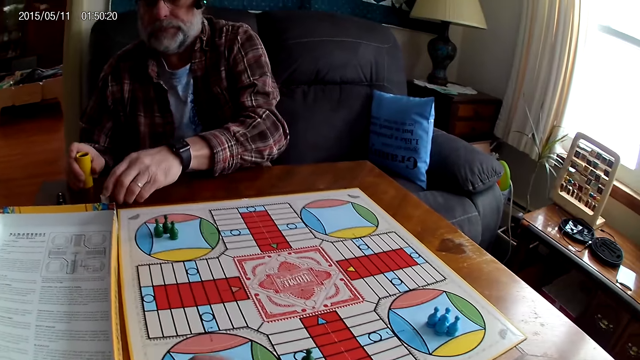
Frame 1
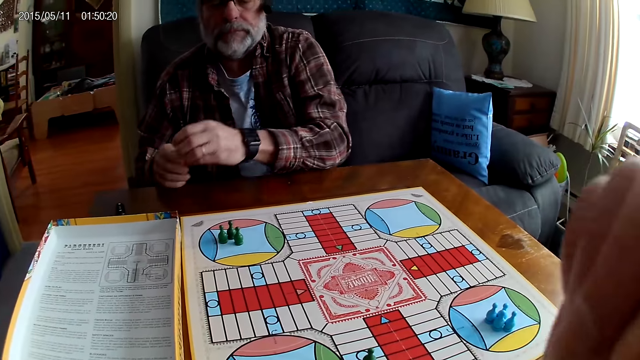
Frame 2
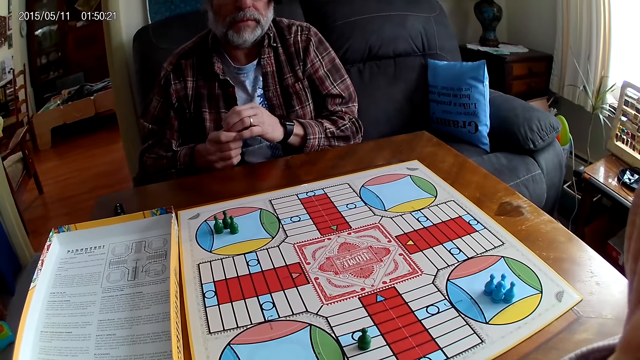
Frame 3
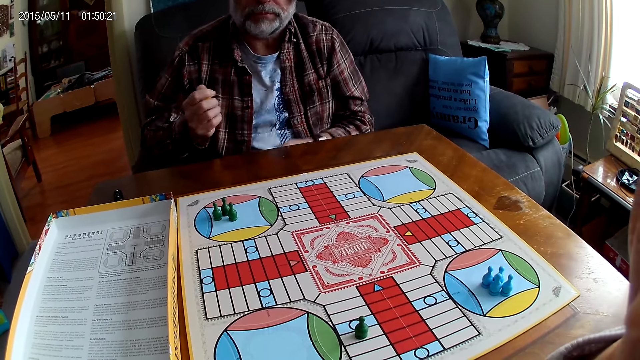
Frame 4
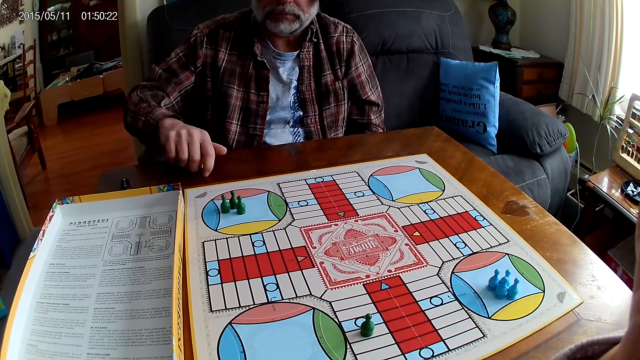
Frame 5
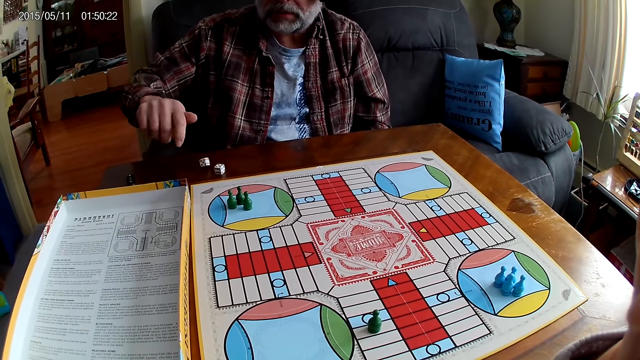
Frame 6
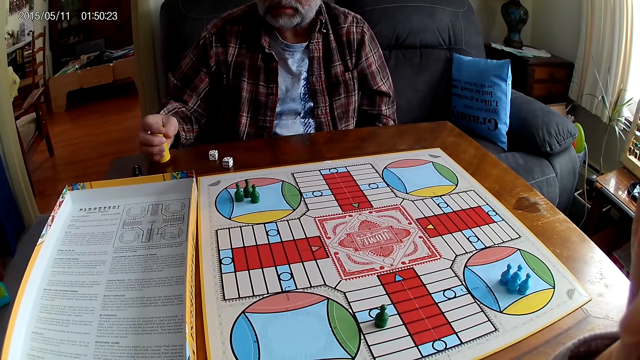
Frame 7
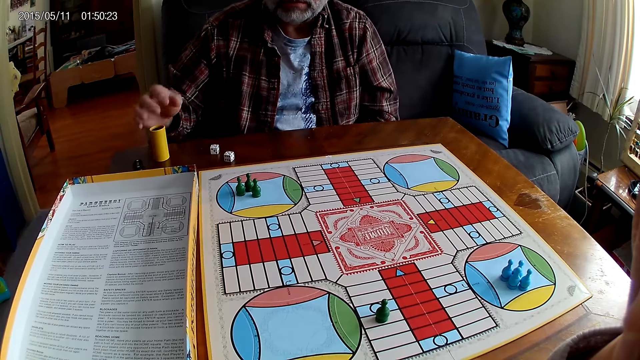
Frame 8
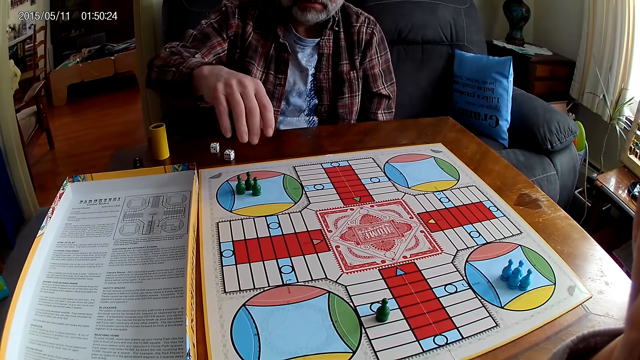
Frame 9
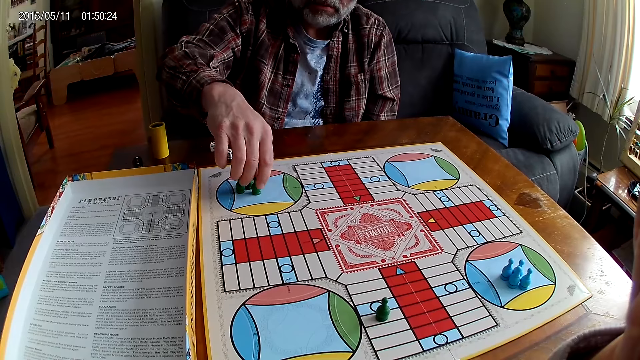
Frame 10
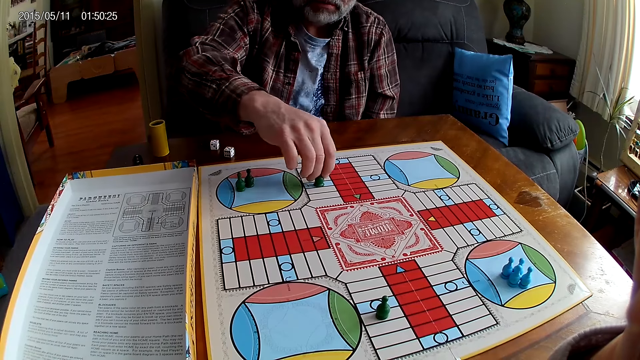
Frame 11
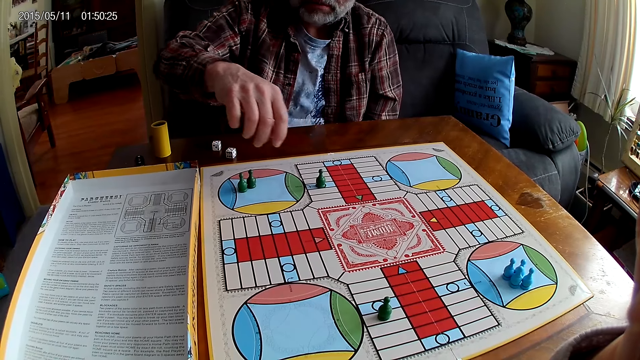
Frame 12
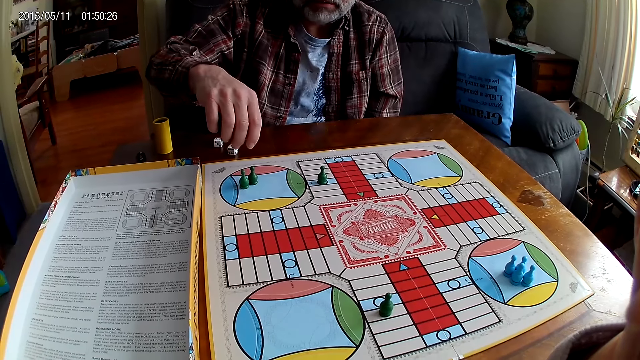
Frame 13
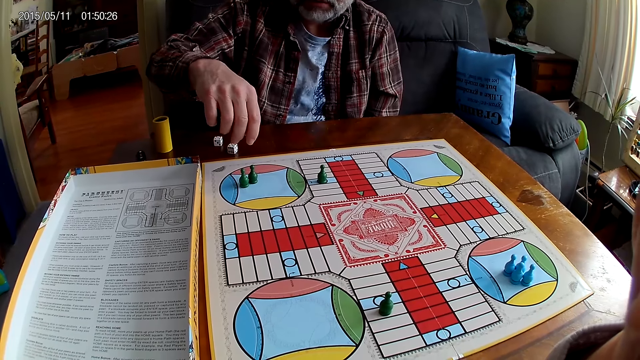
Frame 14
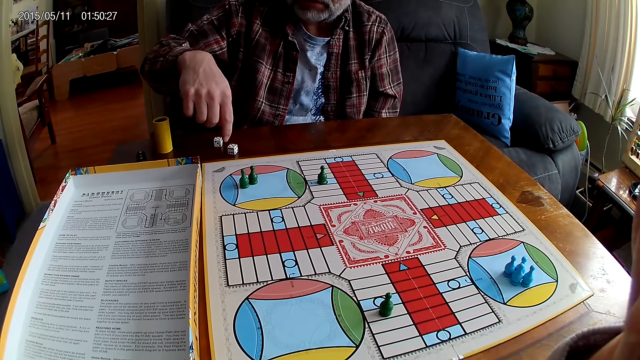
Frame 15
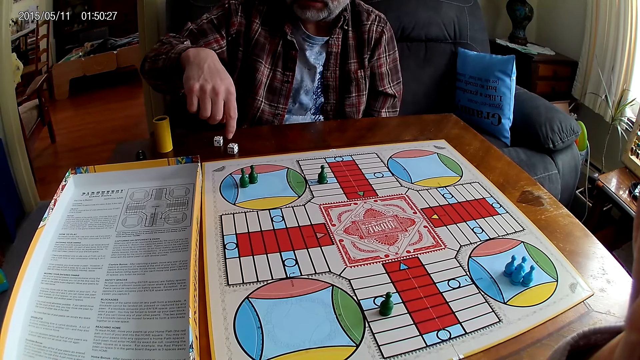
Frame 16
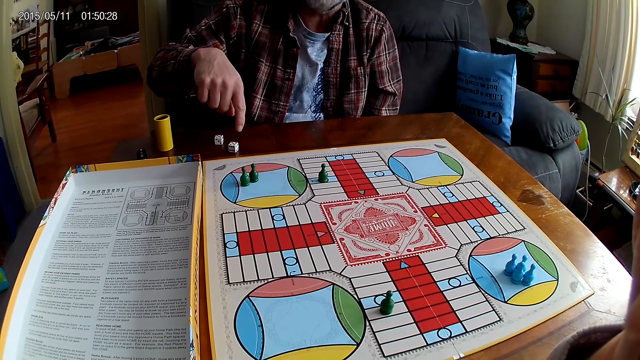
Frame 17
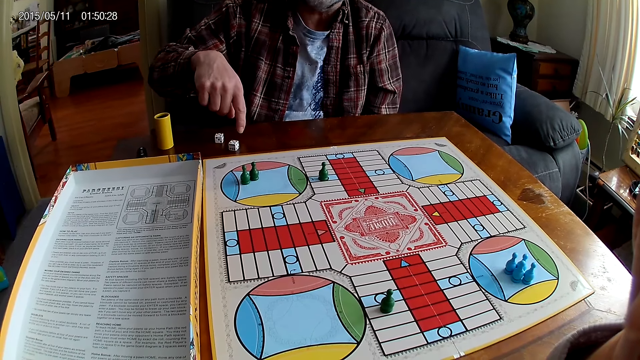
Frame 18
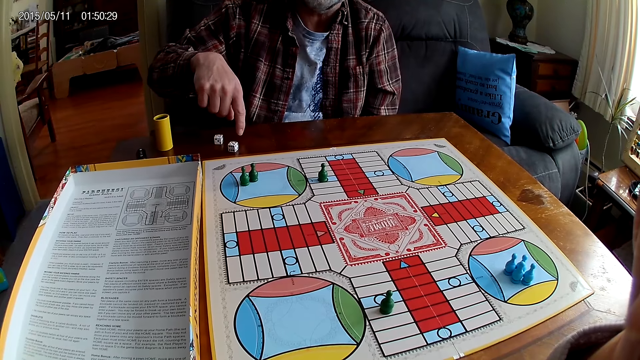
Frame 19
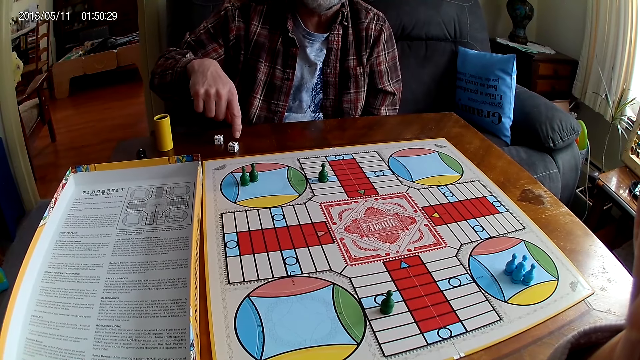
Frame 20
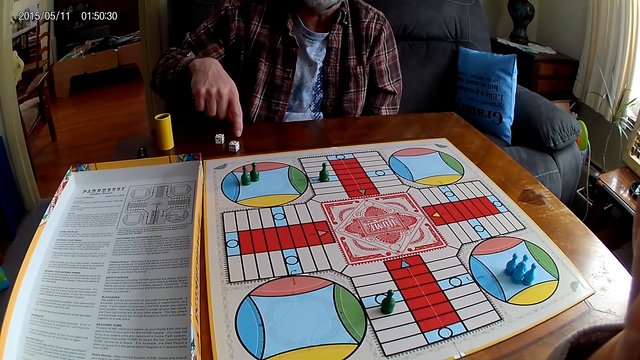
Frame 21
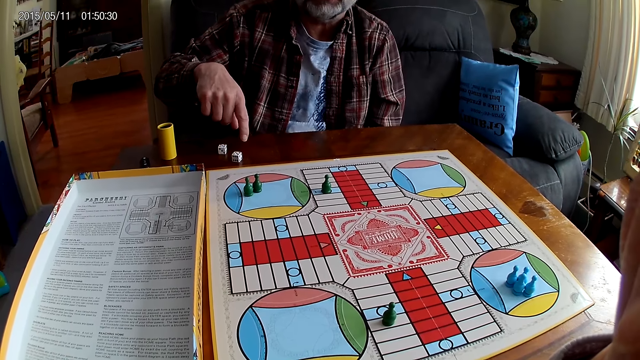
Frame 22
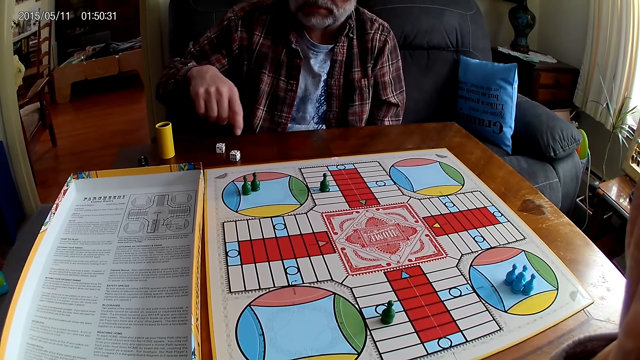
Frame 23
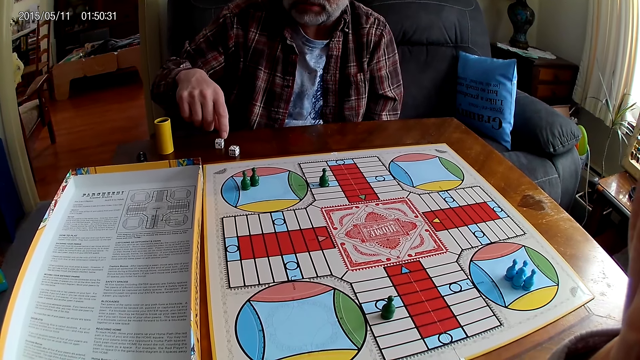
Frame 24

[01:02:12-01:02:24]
A man takes the dice from the Ludo board with his left hand and puts the dice in the container or dice shaker. The camera wearer raises their right hand and stares at the board. The man shakes the dice shaker, plays Ludo, pours the dice on the table and places the dice shaker on the table. He moves chess or a Ludo pawn on the board, places the Ludo pawn on the board, and points at the dice.

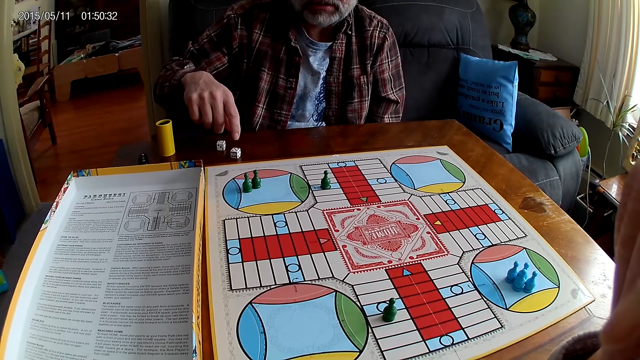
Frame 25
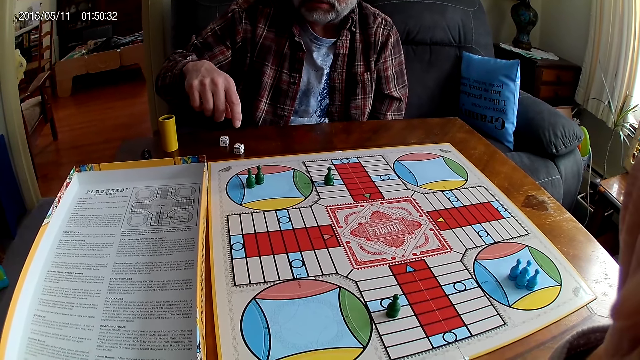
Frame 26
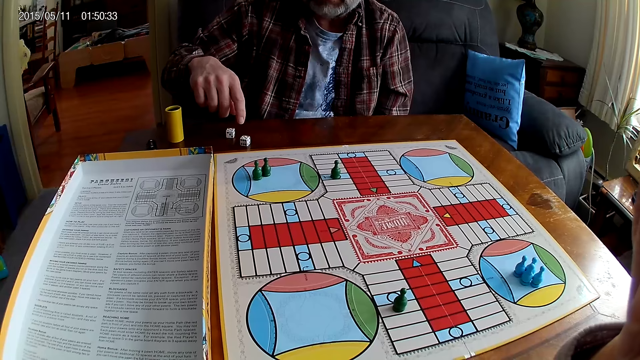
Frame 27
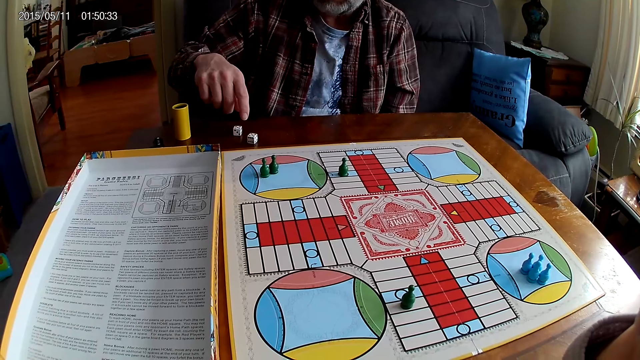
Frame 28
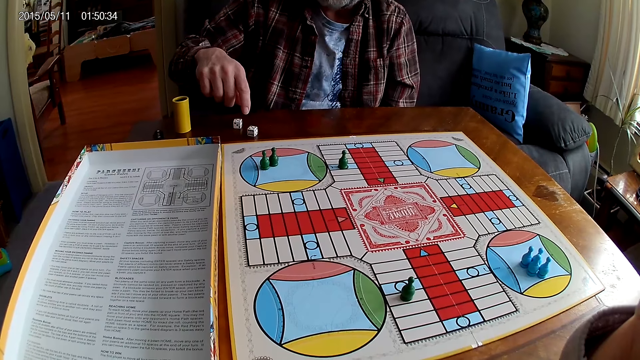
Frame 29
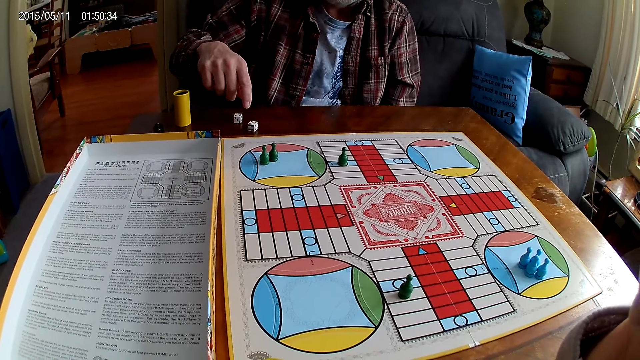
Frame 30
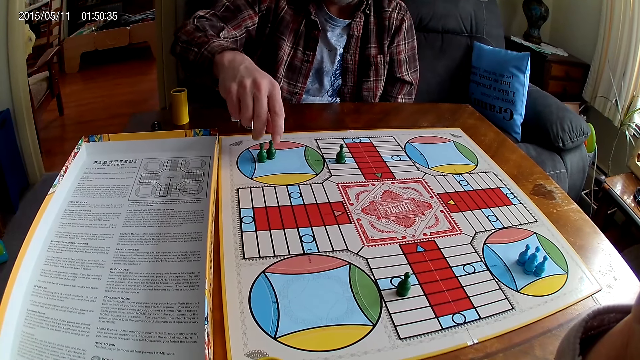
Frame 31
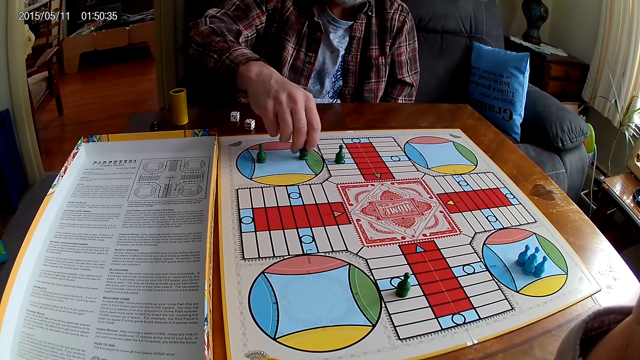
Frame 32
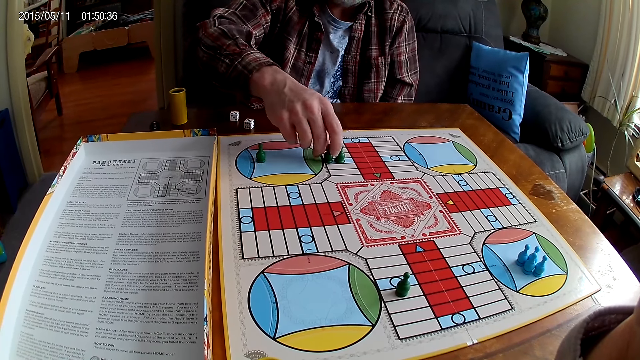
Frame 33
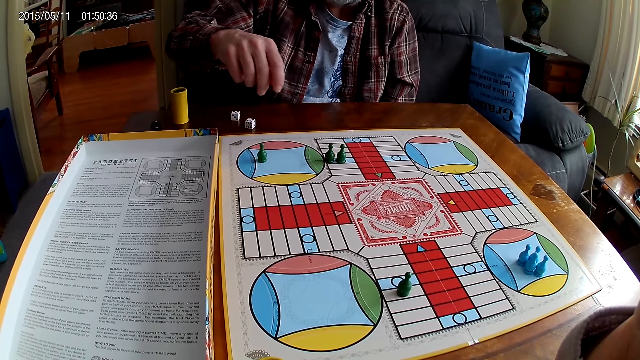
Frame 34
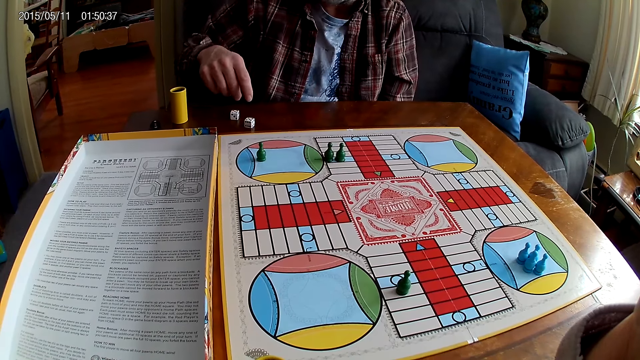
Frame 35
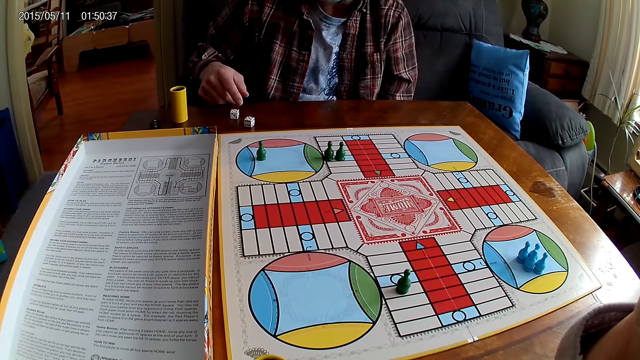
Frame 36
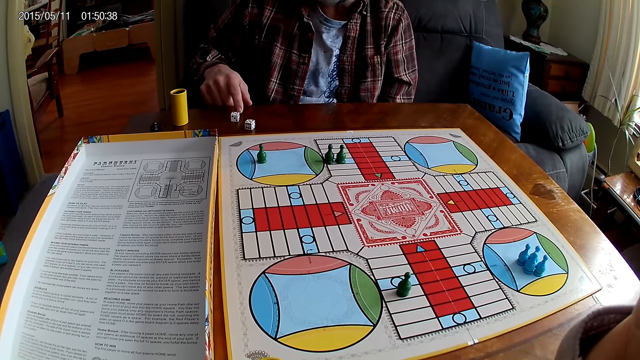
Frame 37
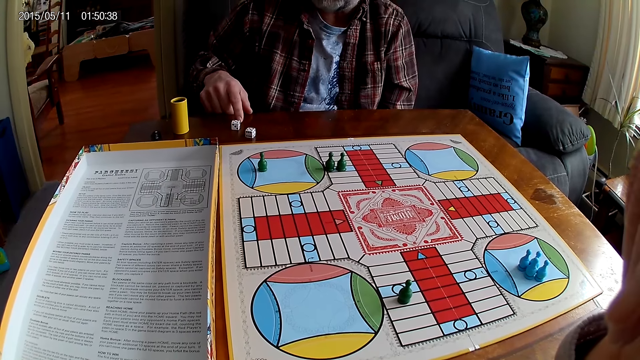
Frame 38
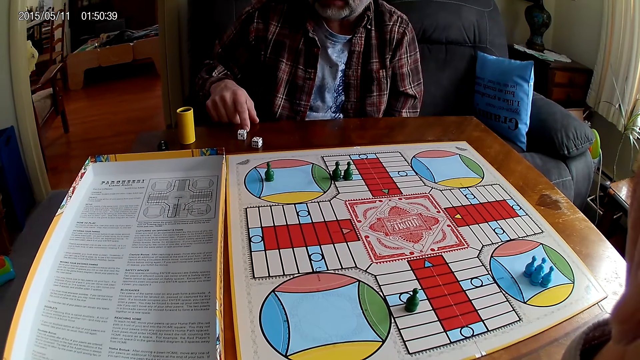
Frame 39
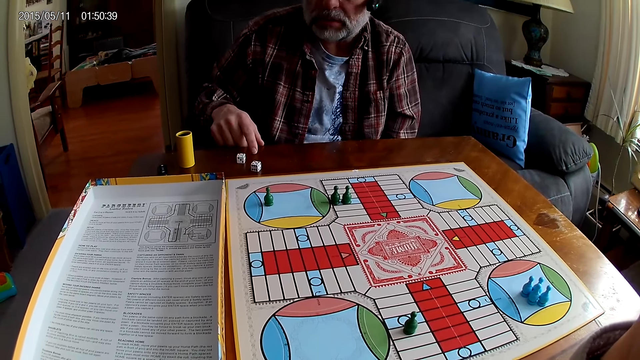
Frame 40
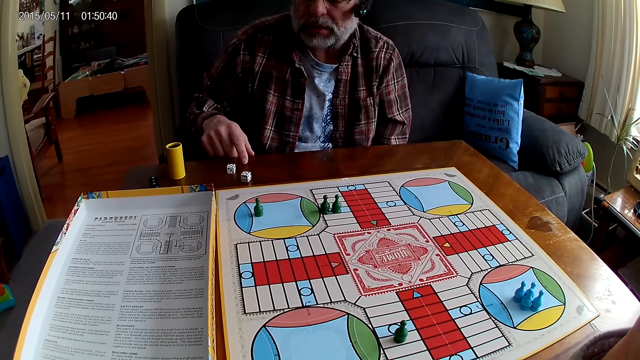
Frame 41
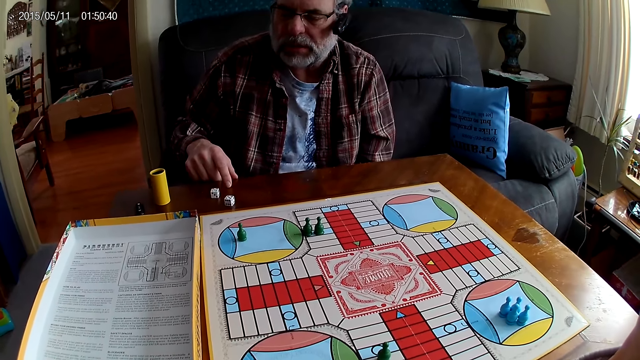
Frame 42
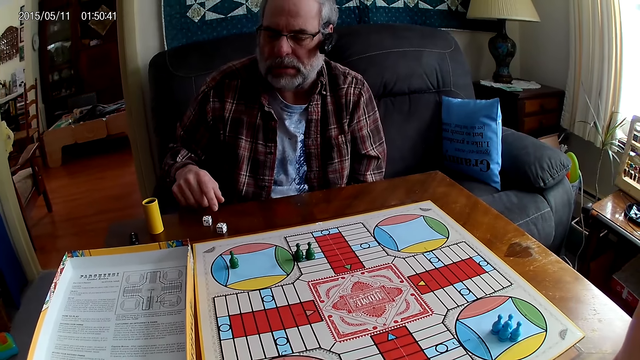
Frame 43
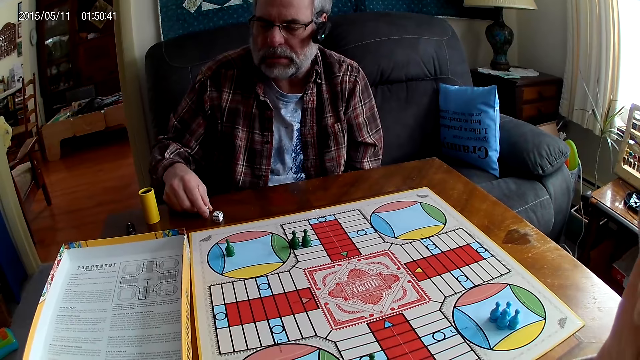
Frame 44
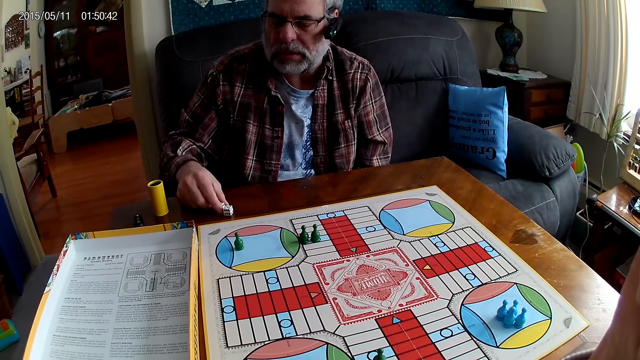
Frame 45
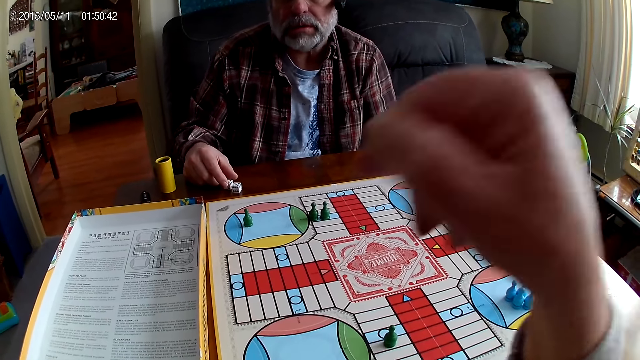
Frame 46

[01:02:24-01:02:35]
A man moves chess on the board. He picks up a Ludo pawn and places the Ludo pawn on the board. He stares at the board and touches the dice.
